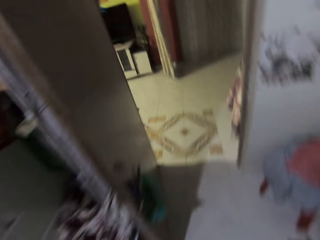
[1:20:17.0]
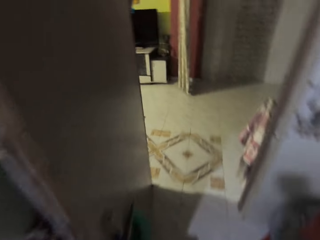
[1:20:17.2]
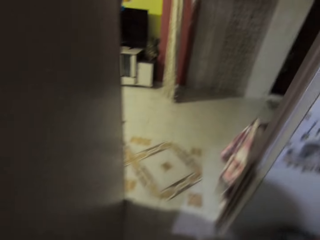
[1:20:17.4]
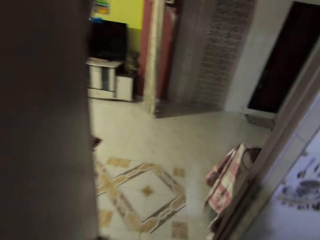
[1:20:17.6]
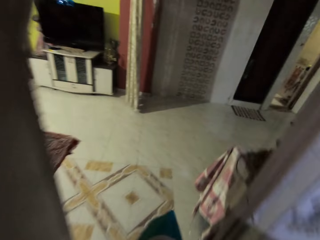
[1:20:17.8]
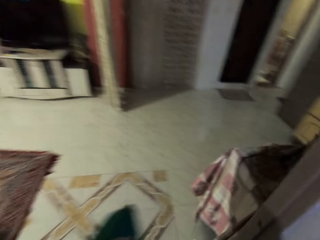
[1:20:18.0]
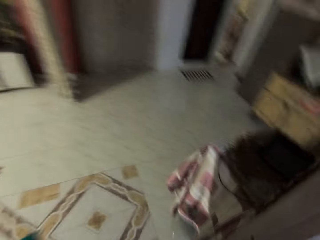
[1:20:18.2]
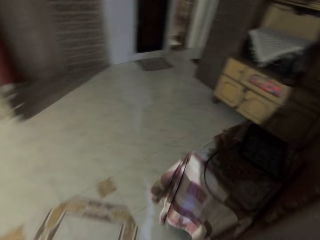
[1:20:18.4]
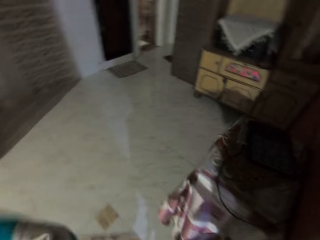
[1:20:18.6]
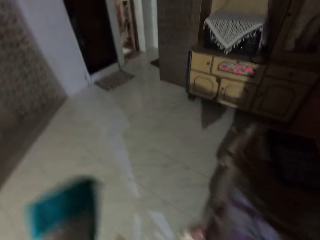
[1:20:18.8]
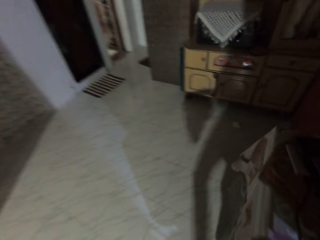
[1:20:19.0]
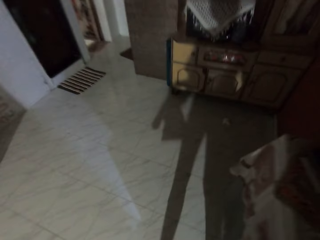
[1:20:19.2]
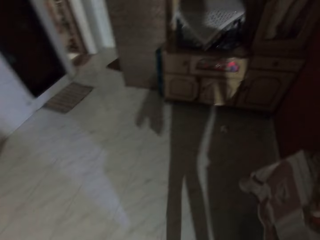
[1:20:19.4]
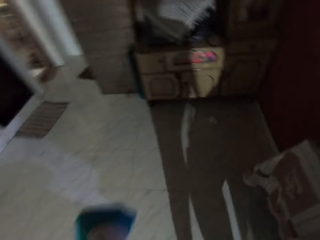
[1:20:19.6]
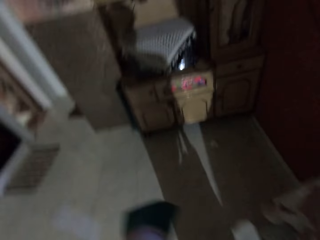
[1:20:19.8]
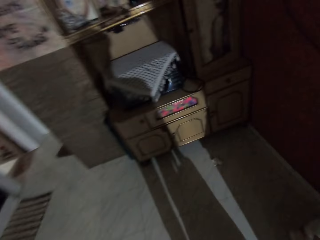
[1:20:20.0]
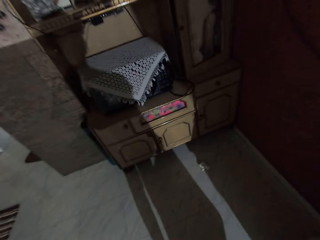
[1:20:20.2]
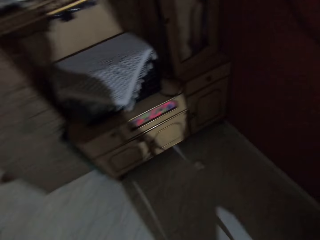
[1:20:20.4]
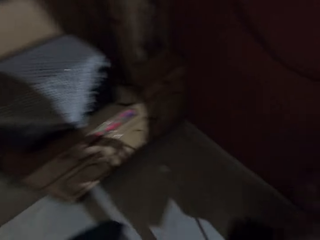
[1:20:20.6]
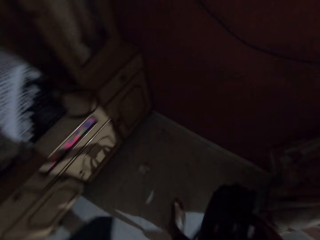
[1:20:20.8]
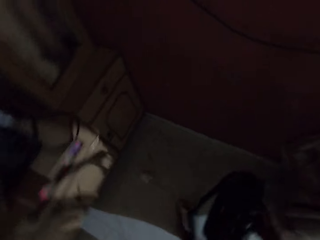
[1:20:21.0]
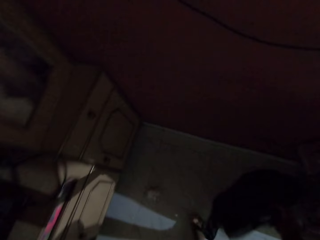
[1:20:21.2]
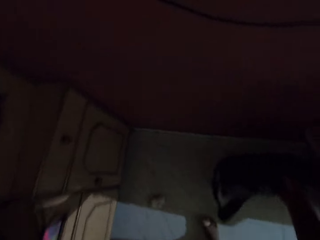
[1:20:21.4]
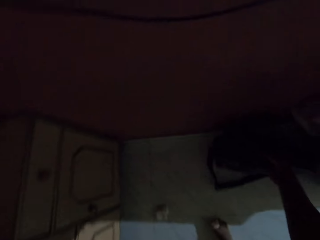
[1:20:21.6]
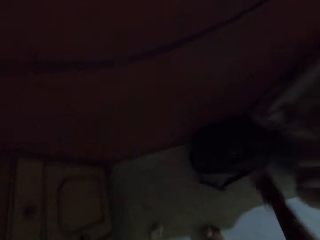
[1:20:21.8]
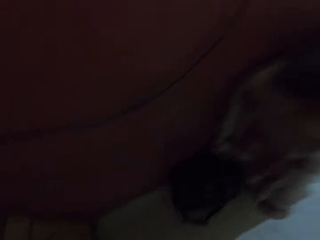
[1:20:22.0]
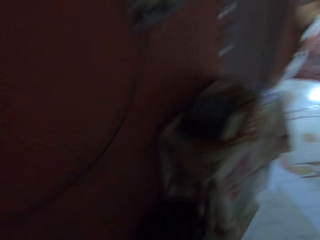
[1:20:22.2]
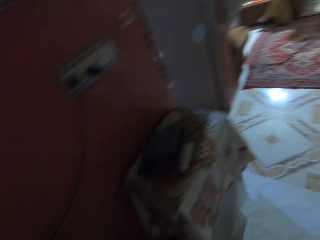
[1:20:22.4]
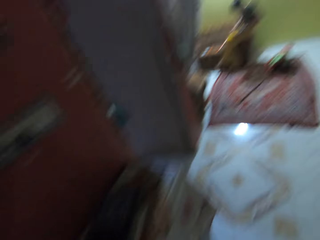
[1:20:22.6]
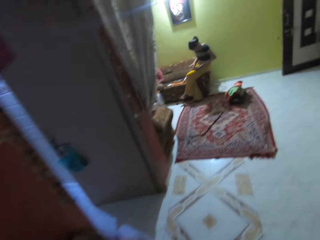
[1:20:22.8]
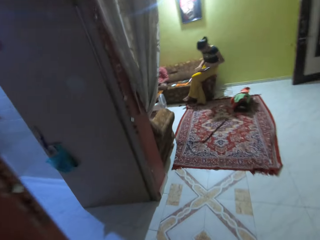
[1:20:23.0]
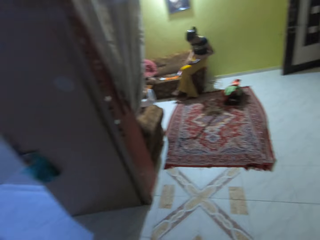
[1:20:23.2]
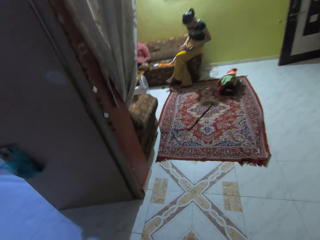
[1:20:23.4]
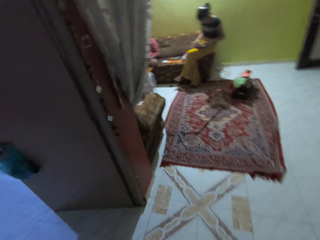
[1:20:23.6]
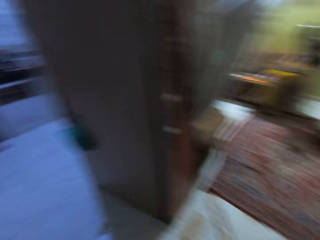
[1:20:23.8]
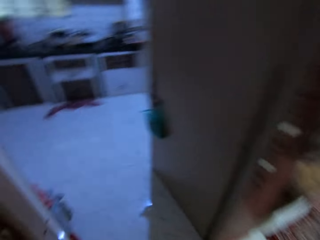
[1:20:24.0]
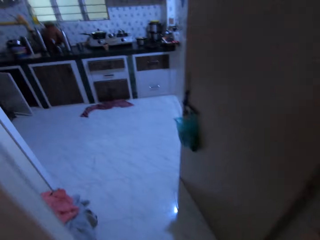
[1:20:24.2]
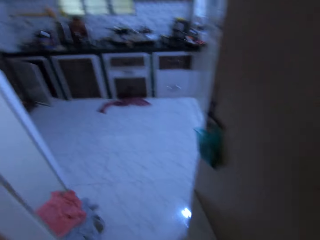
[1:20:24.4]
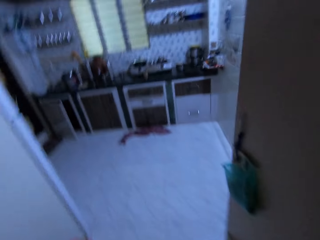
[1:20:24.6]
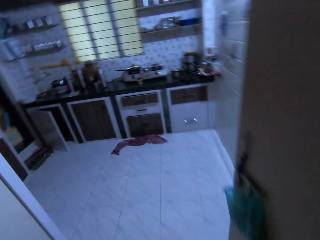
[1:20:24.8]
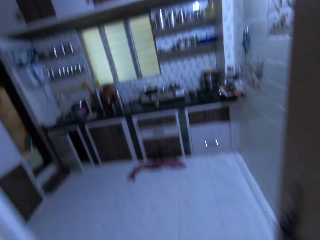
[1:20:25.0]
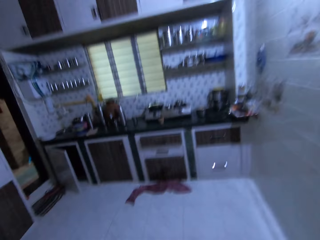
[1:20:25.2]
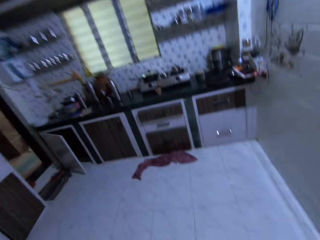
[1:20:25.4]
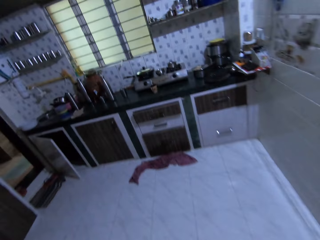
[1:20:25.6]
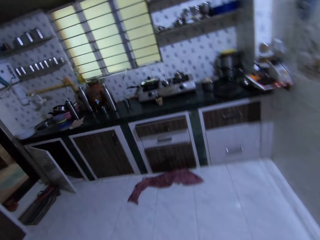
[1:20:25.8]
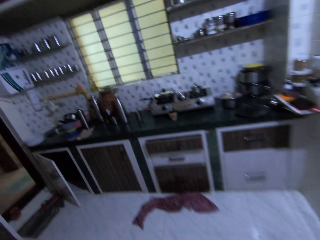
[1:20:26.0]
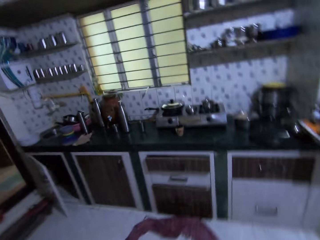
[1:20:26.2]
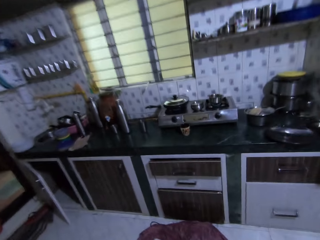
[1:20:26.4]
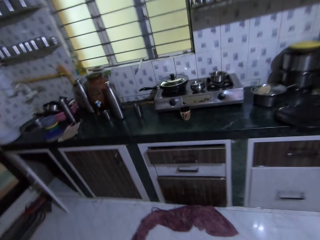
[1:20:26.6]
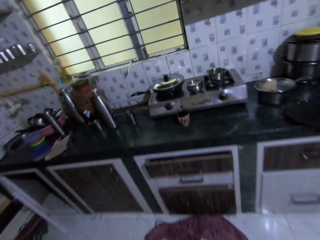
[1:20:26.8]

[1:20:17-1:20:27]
The camera wearer walks to the edge of the room in the apartment with the black bag in her right hand. She places the black bag on the ground. She walks in the kitchen.

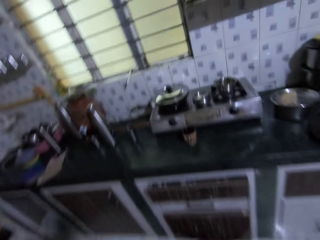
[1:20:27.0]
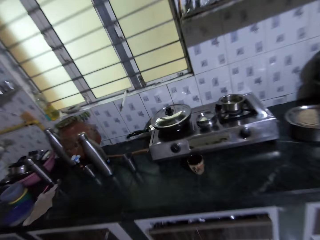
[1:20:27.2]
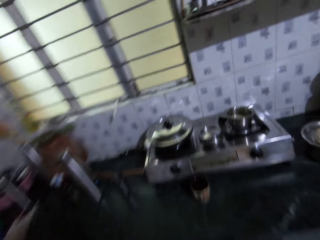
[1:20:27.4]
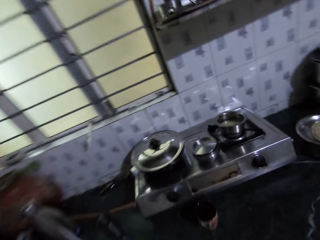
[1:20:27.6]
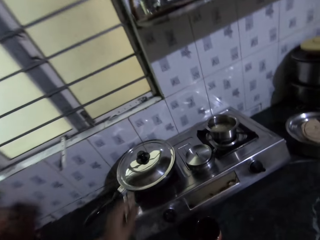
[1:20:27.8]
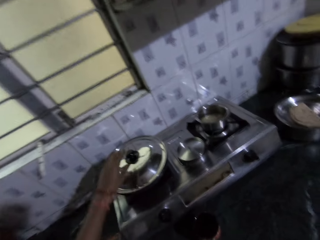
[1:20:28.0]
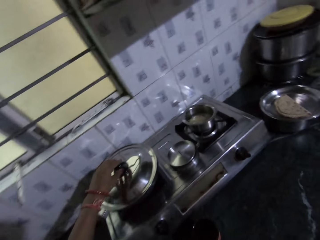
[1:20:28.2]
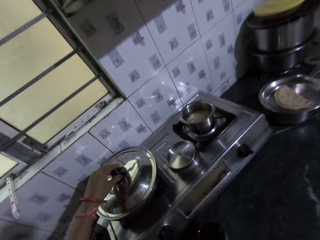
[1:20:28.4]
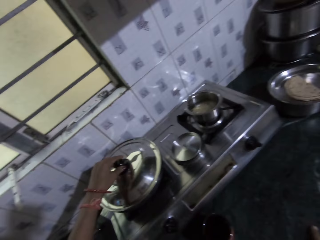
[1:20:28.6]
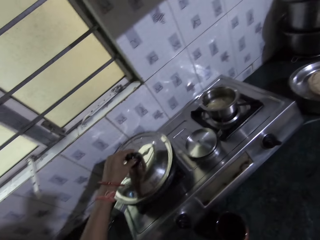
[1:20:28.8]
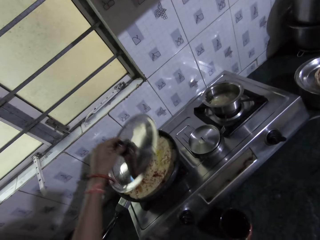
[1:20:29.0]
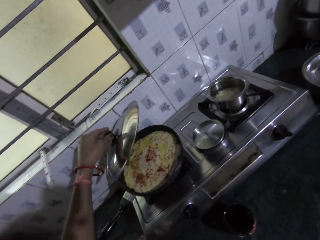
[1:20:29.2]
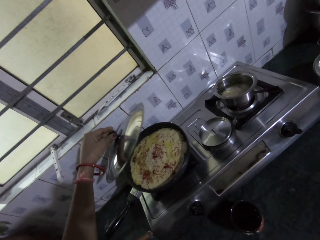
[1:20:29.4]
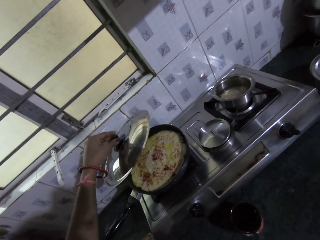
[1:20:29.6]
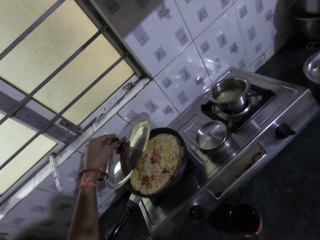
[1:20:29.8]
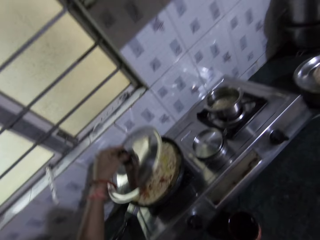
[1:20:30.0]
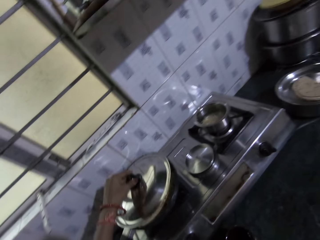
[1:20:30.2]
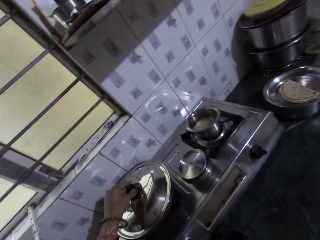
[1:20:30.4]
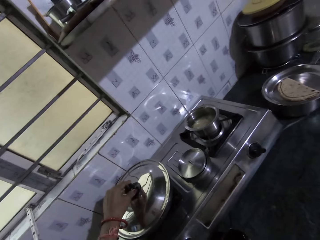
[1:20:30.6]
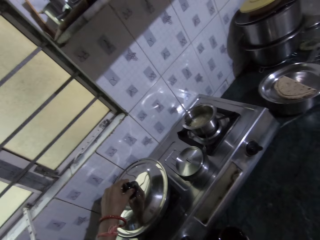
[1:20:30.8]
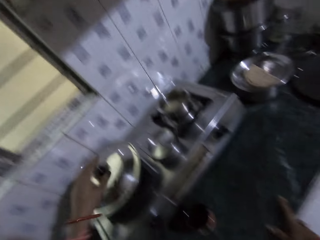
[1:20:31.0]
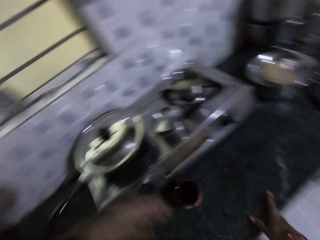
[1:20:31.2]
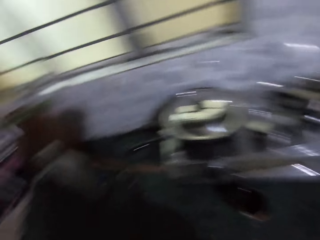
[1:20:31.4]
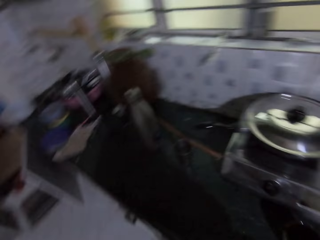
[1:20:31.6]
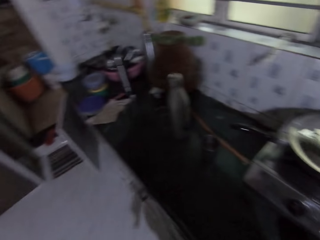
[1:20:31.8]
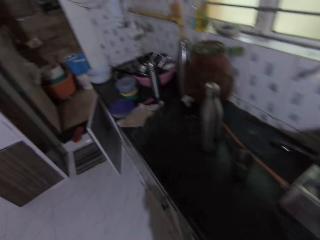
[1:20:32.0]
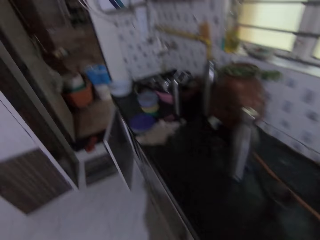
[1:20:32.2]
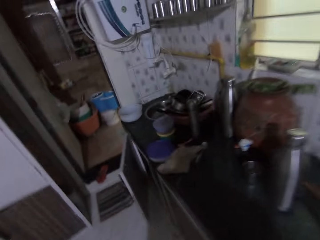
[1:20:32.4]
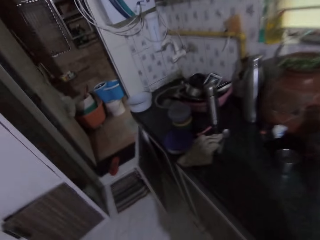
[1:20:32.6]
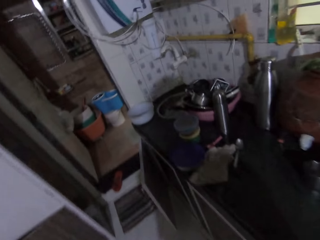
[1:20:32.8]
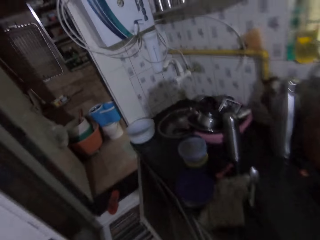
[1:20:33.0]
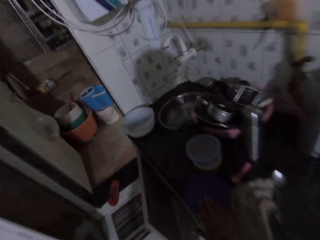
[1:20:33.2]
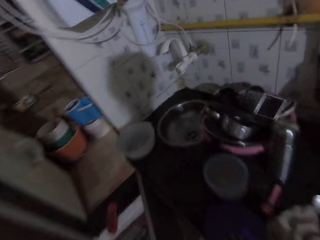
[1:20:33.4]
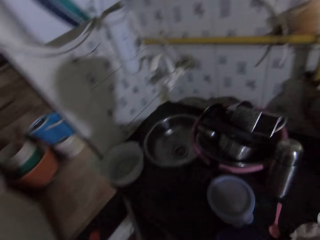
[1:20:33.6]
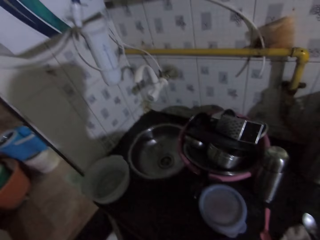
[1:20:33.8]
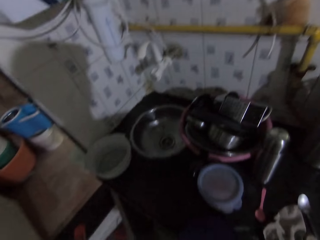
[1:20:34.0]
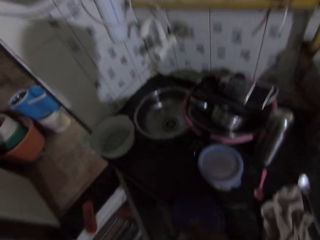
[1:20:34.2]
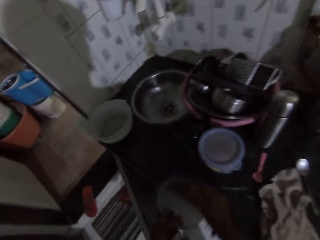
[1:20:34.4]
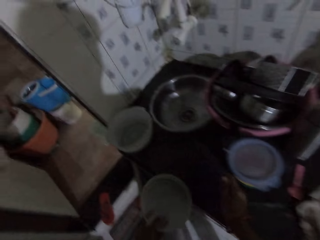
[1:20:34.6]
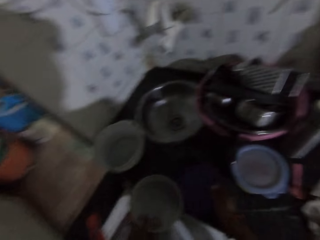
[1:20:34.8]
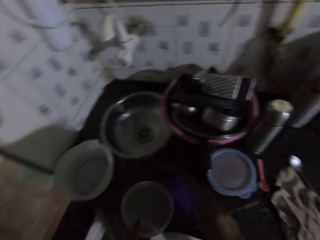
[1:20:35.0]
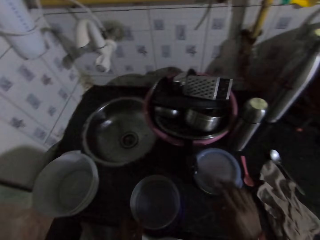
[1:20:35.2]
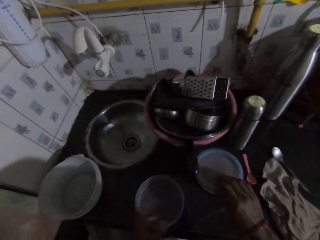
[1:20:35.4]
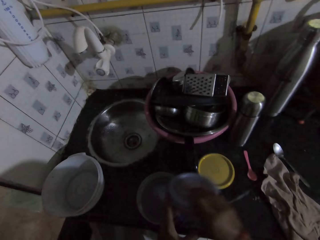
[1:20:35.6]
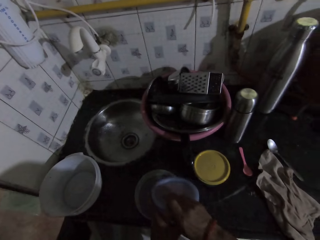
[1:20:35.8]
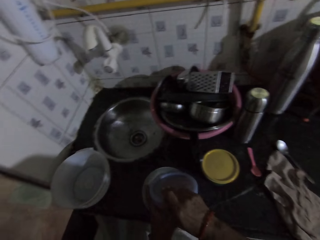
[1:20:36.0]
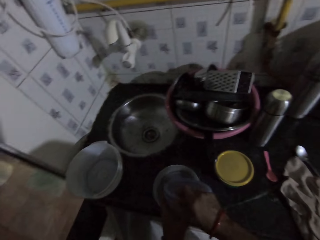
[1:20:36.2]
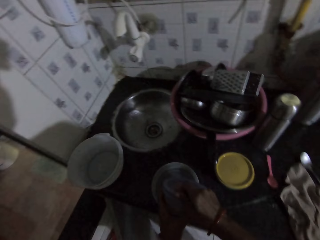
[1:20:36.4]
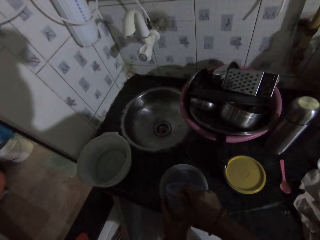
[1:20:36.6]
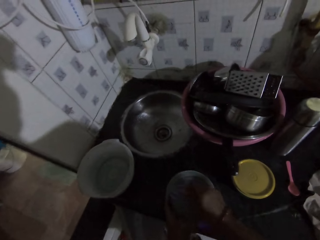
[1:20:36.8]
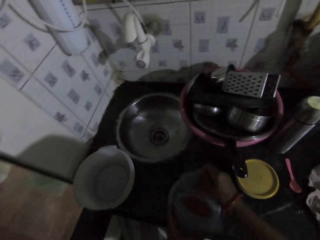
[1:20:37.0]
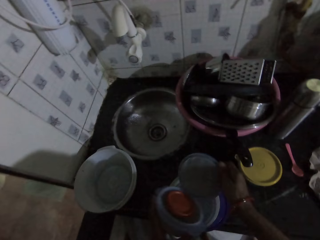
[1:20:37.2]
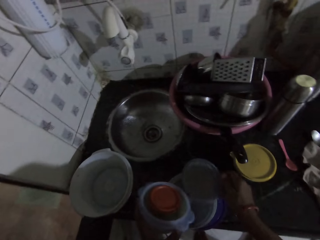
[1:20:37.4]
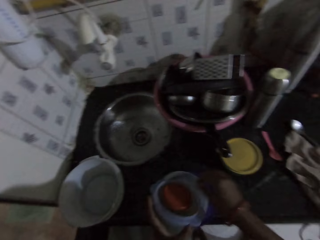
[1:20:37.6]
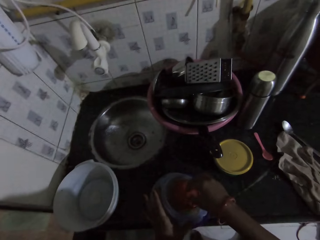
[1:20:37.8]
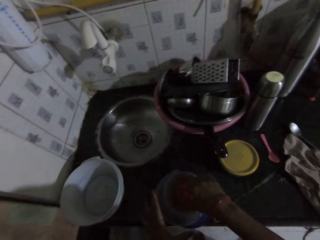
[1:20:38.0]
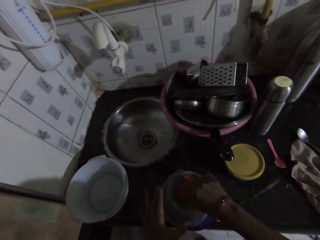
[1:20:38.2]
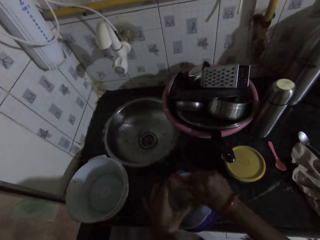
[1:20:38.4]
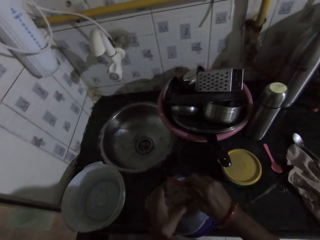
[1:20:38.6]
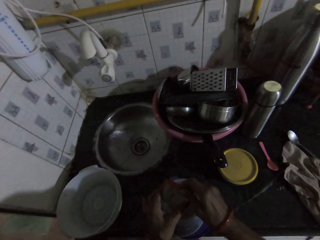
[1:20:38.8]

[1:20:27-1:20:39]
The camera wearer opens a pot cover on the gas cooker with her left hand. She stares at food in the pot. She covers the pot cover with her right hand. She walks around the kitchen. She opens the plastic bowl on the table with both hands. She places the cover of the plastic bowl on the table with her right hand. She picks the container lids on the table. She places the plastic bowl on the table with her left hand. She opens the plastic bowl on the table with both hands. She places the cover of the plastic bowl in the plastic bowl on the table with her right hand. She opens the plastic bowl with both hands.
